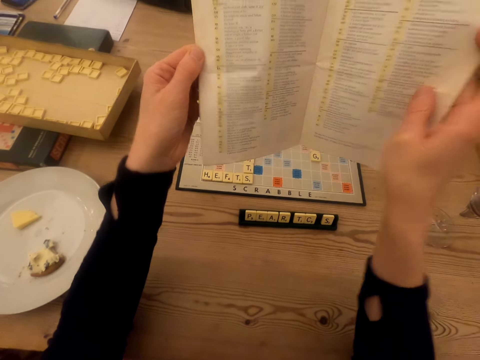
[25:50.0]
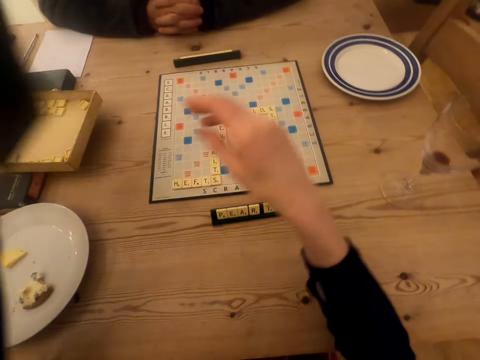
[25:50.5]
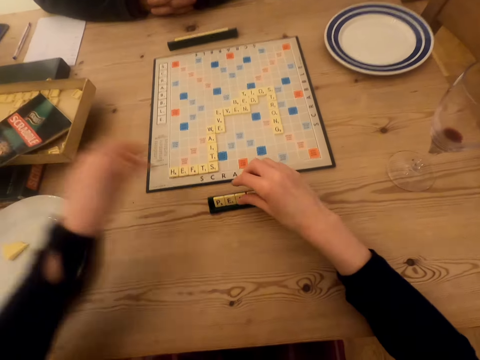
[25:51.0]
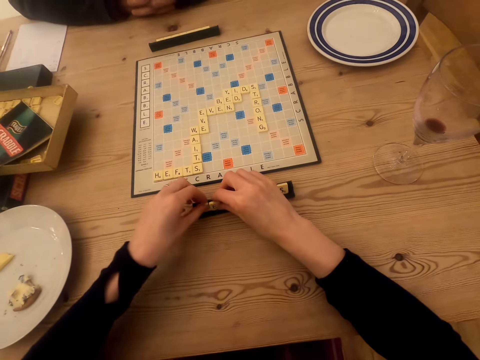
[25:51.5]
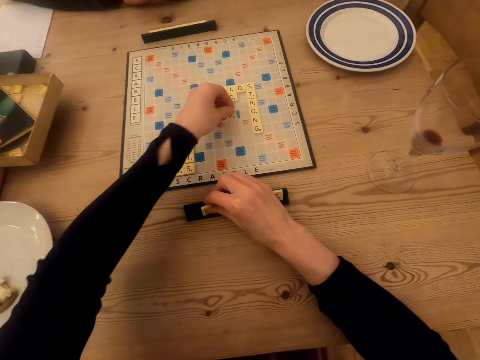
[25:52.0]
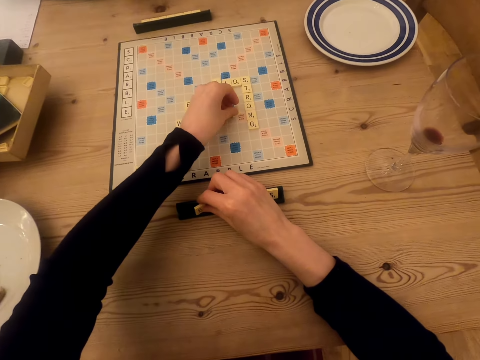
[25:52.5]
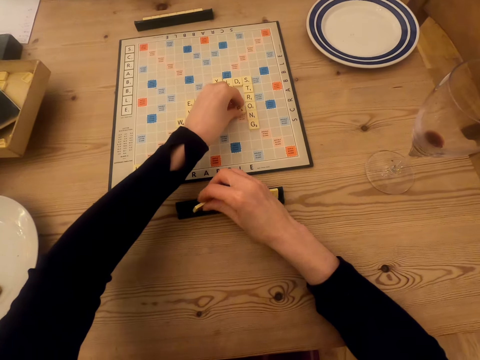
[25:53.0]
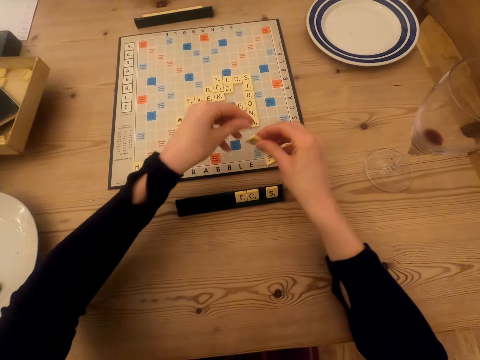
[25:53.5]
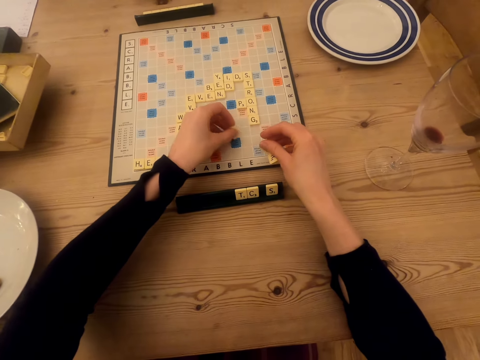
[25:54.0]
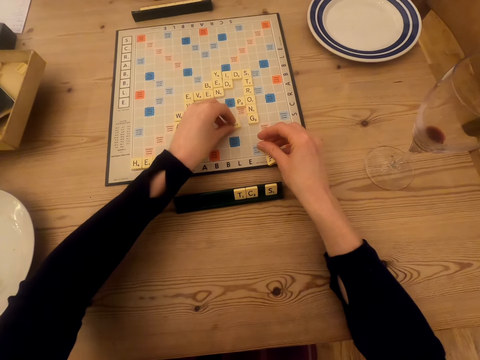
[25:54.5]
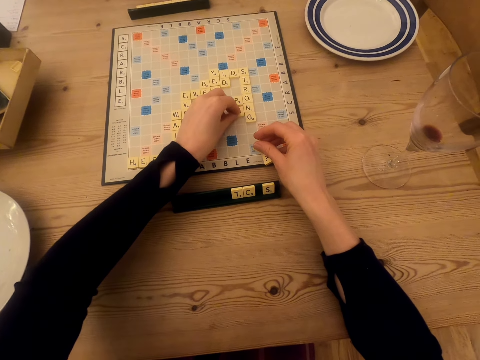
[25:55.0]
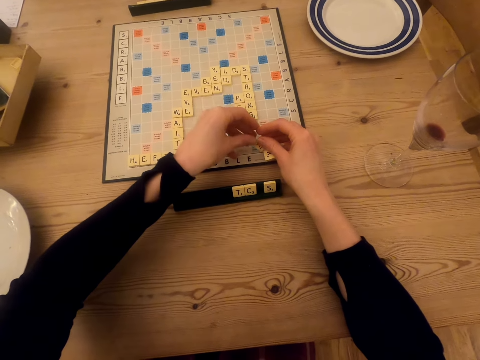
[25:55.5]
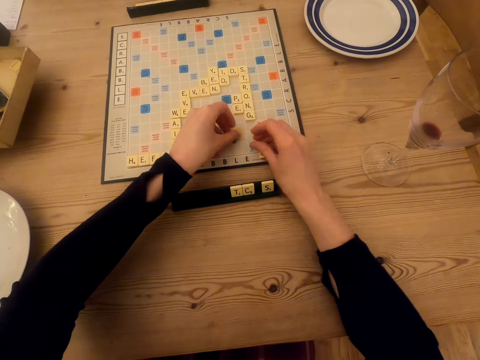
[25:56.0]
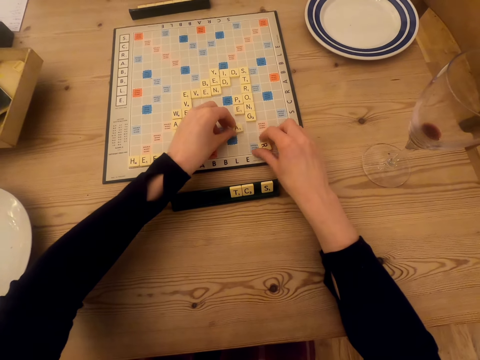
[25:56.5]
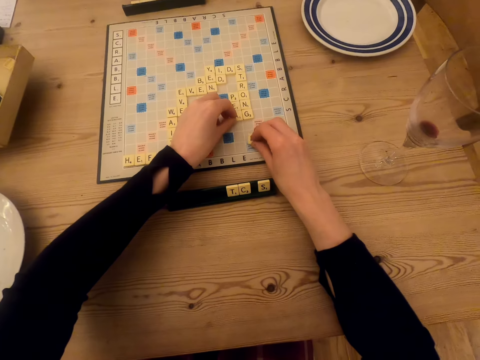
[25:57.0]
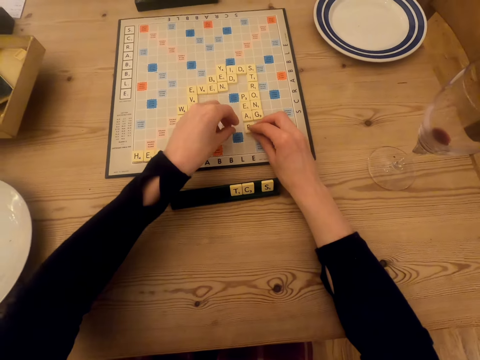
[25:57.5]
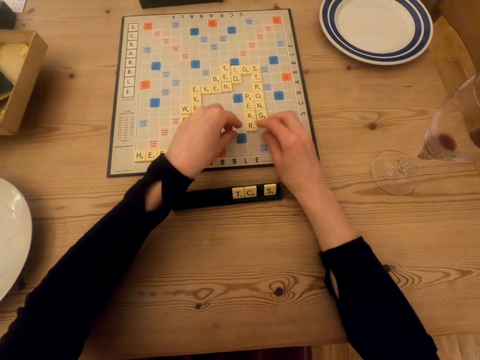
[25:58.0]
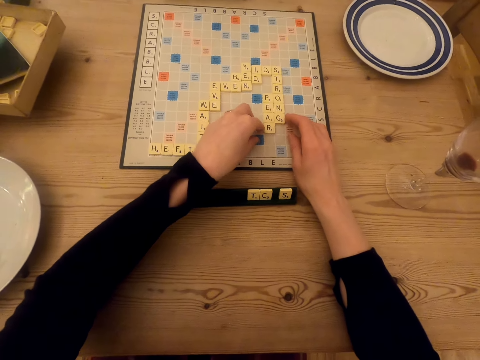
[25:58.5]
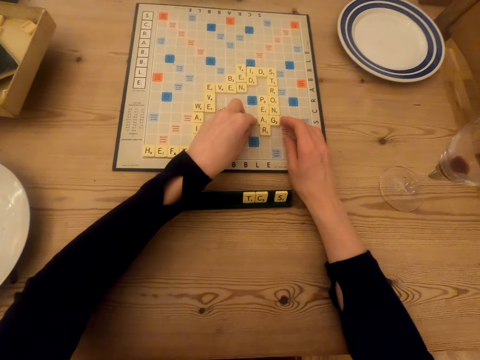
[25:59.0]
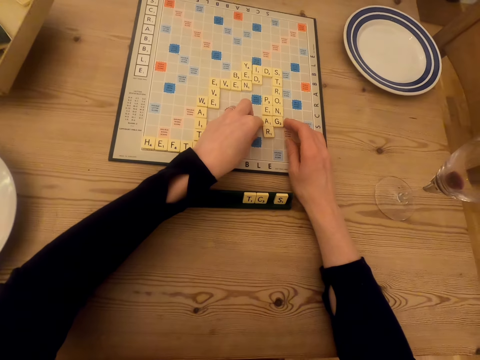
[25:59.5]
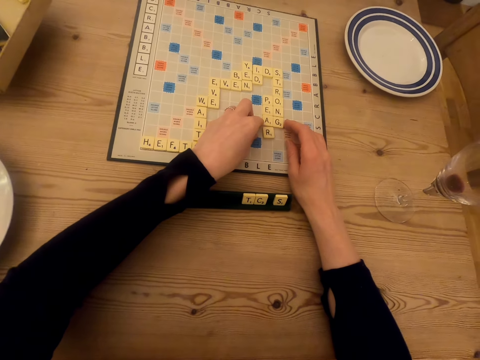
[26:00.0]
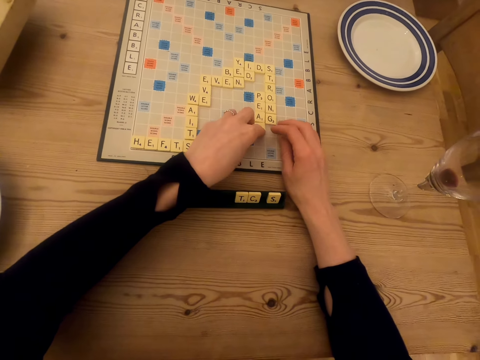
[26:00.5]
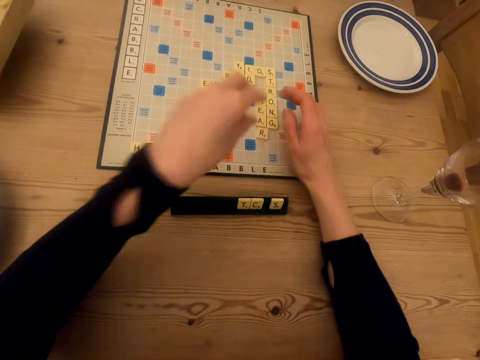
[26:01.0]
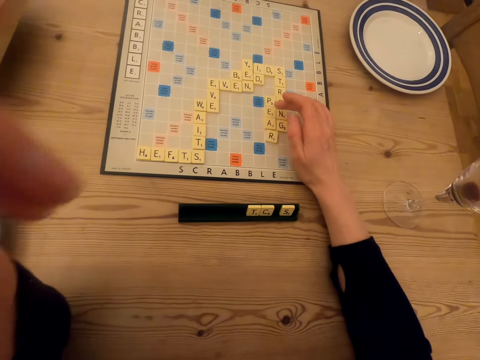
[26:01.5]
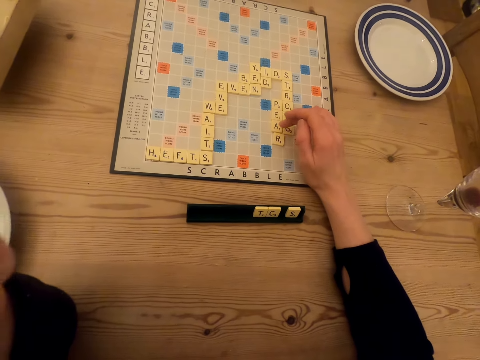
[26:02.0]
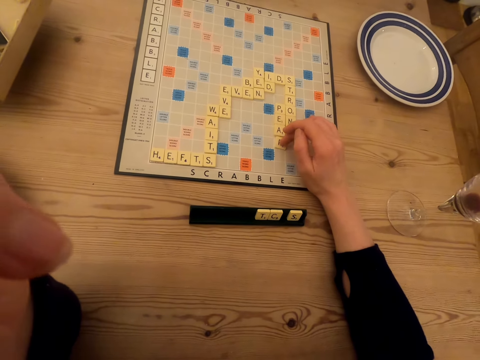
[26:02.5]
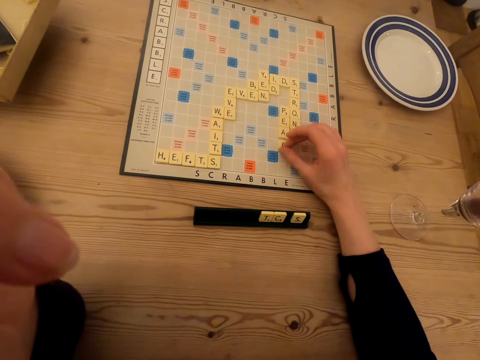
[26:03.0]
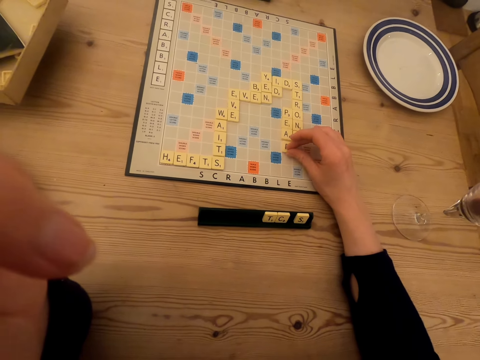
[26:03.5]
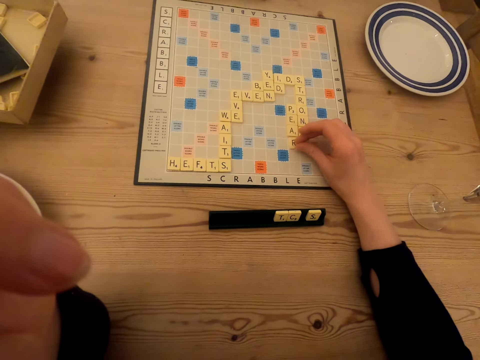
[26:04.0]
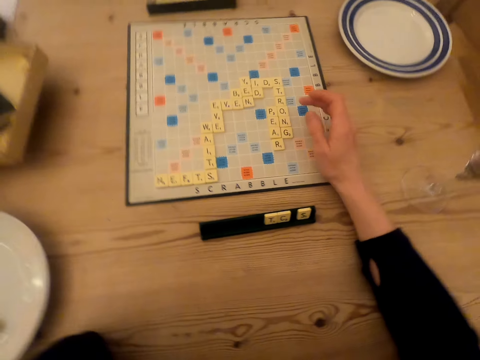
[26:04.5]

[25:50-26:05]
The camera wearer flips the booklet manual and puts the booklet manual or instruction book in the box. They pick the scrabble tile and place the scrabble tile on the scrabble board. They pick the scrabble tile and place the scrabble tile on the scrabble board. They pick the scrabble tile and place the scrabble tiles on the scrabble board. They move the scrabble tiles, touch the scrabble tiles, and count the scrabble tiles.

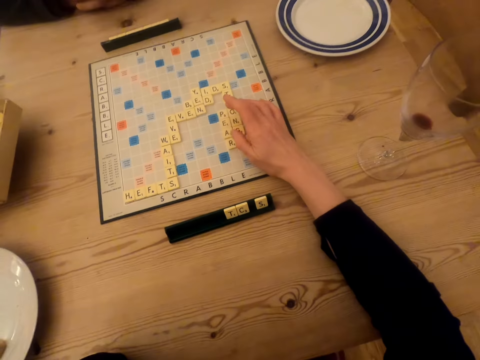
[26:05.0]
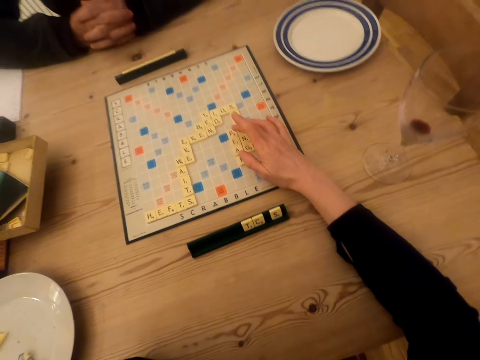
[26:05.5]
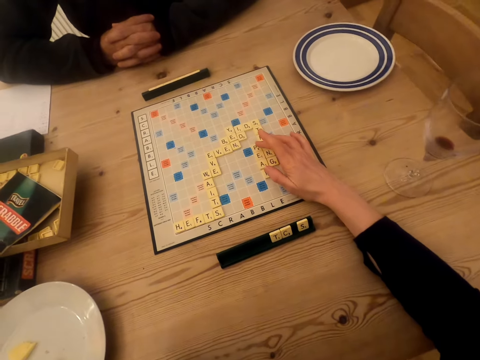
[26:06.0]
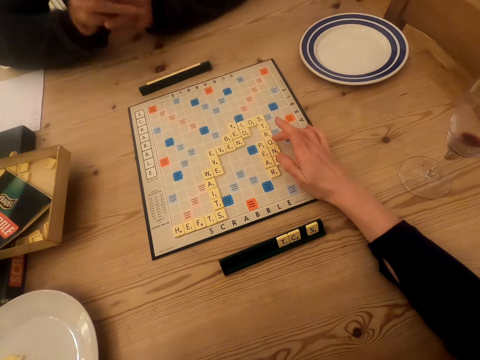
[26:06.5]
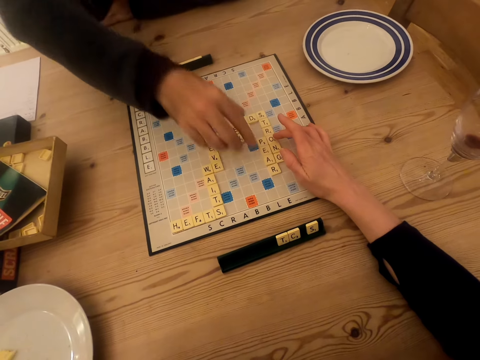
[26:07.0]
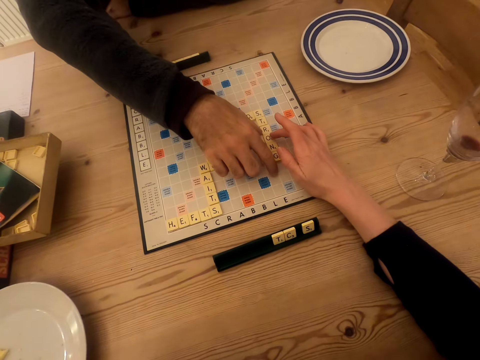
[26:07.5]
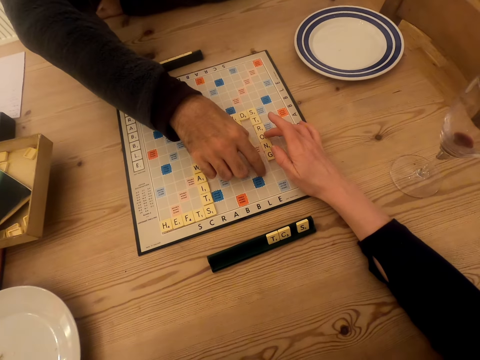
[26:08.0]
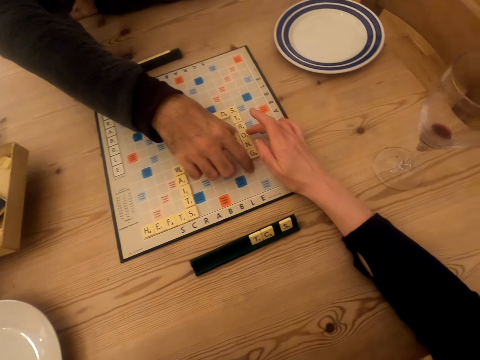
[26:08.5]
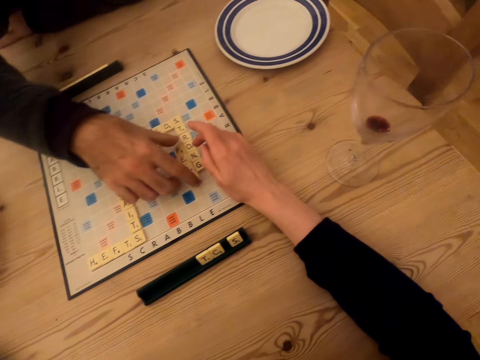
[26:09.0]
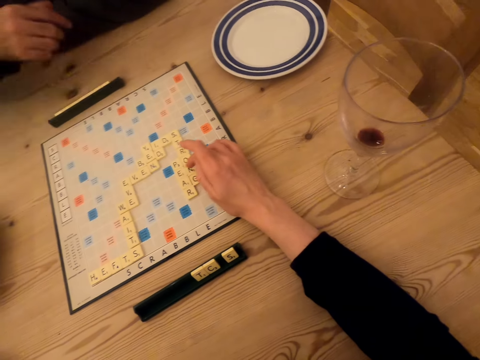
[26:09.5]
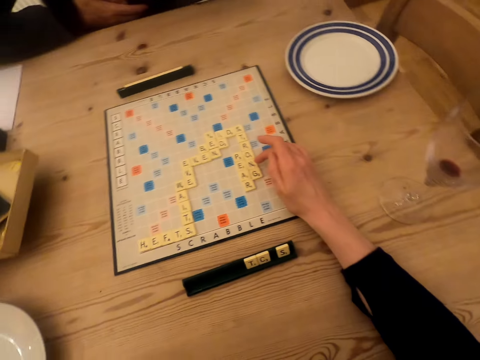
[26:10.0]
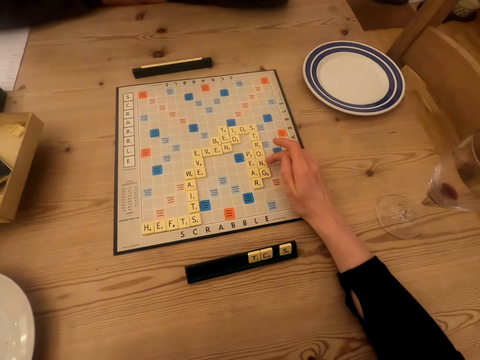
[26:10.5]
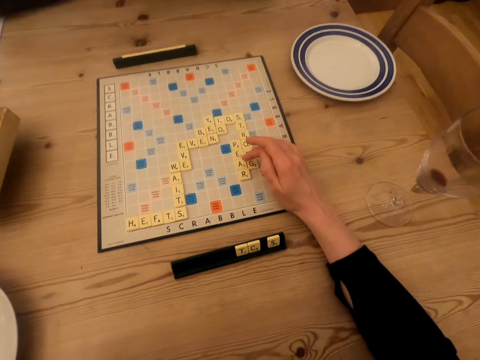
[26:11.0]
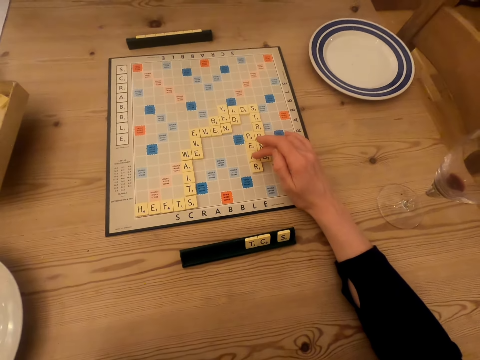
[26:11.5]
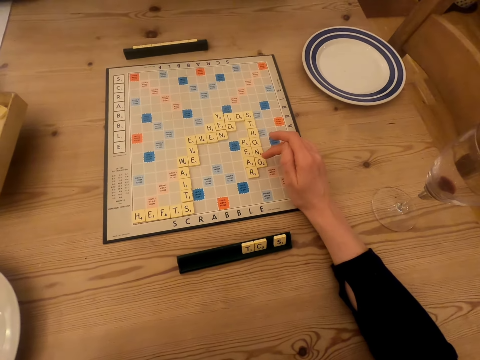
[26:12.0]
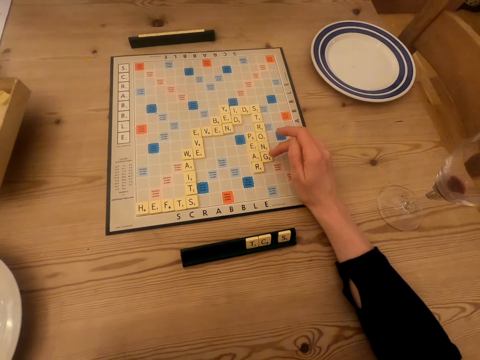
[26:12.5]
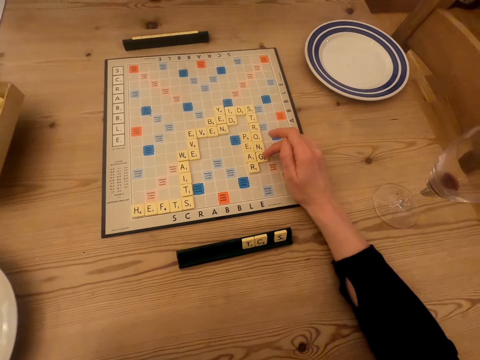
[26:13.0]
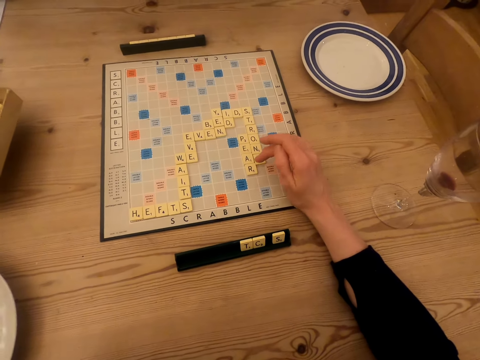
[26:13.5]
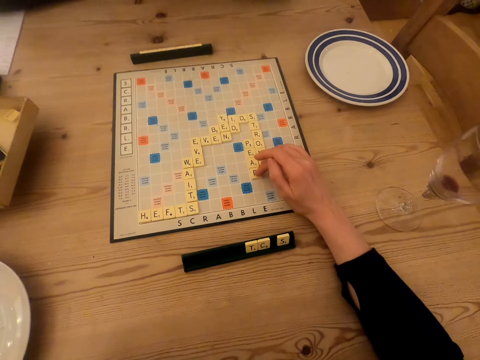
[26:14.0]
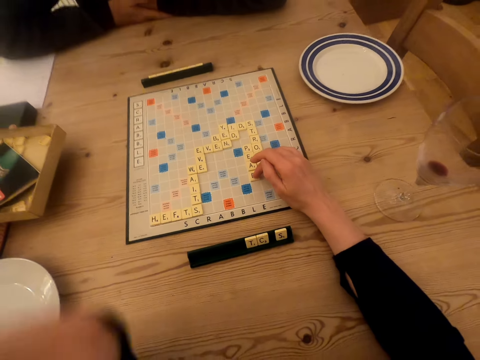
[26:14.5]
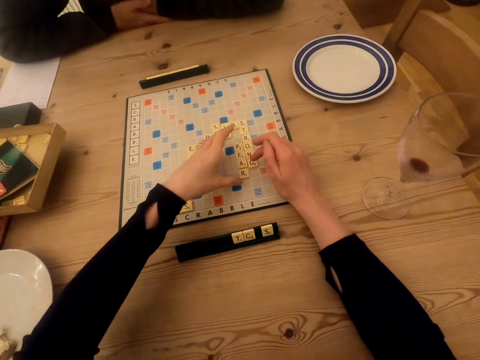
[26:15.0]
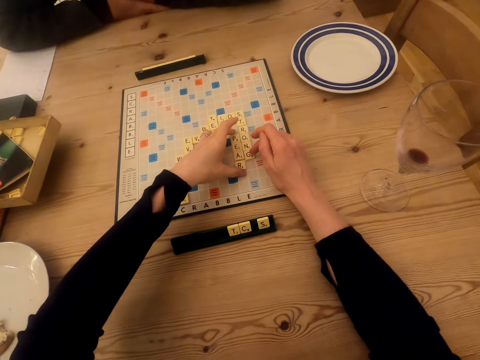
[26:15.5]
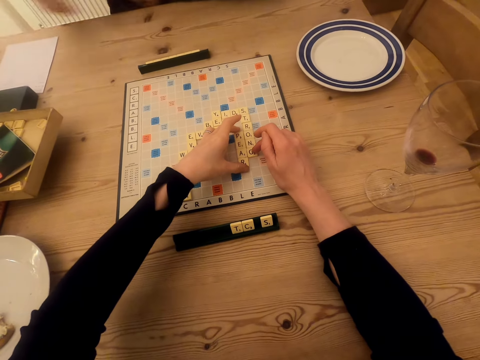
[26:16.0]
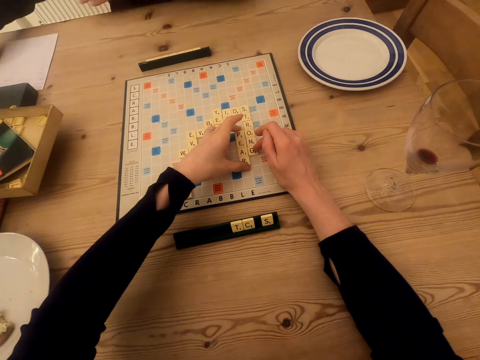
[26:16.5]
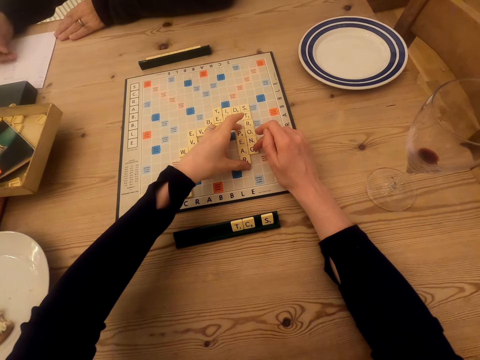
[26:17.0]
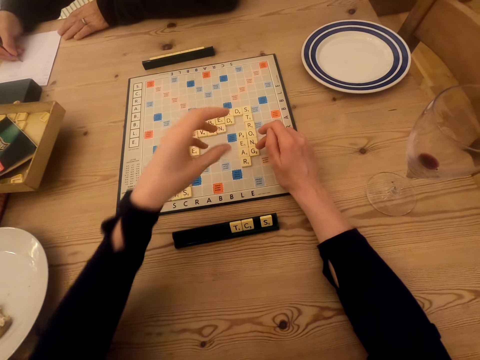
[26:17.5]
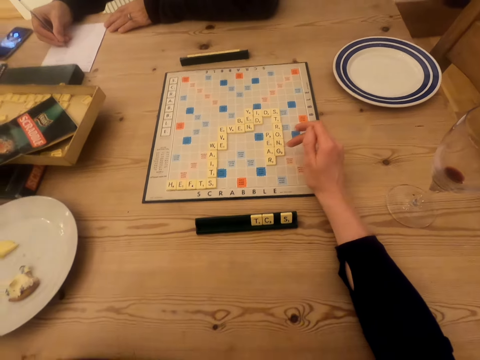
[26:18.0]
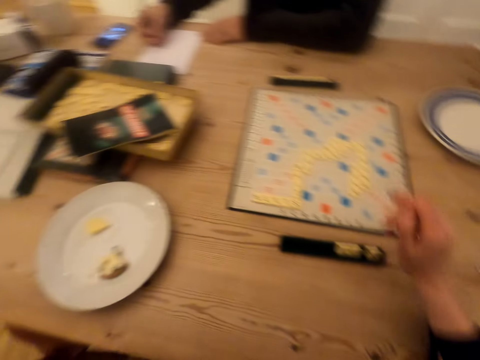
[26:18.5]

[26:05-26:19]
A man touches the scrabble board and touches a letter tile. The man stares at the scrabble board. The man picks up the pen and writes on the paper. The camera wearer picks up the booklet manual.
